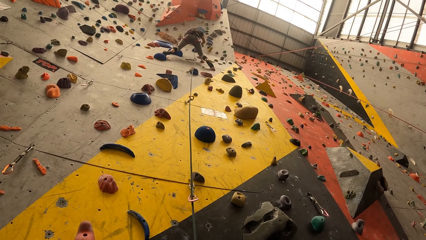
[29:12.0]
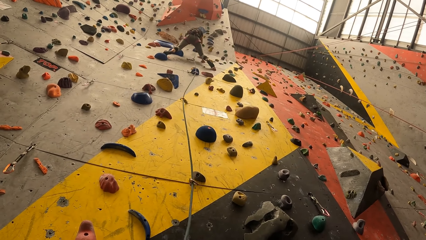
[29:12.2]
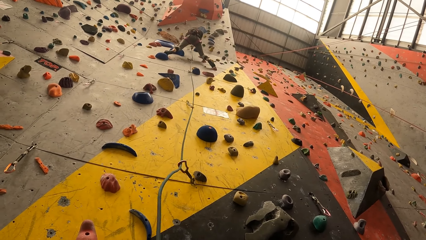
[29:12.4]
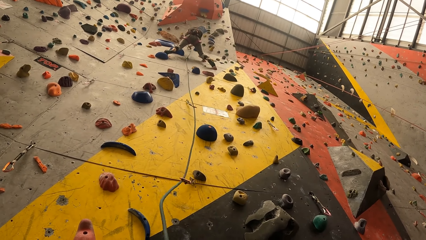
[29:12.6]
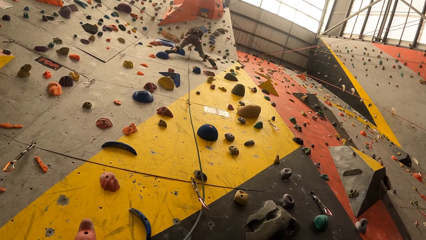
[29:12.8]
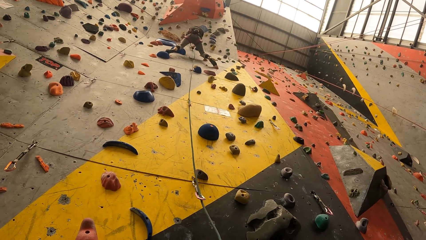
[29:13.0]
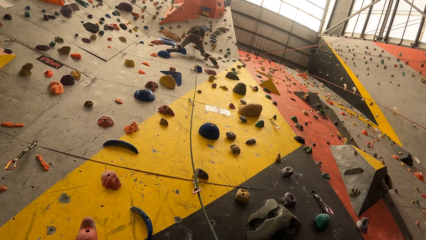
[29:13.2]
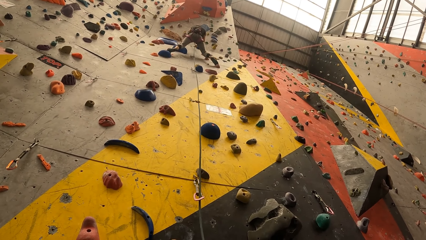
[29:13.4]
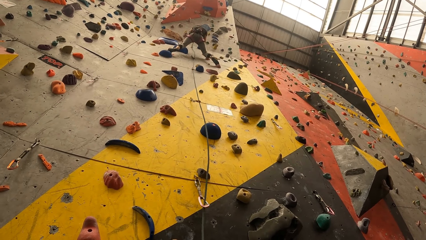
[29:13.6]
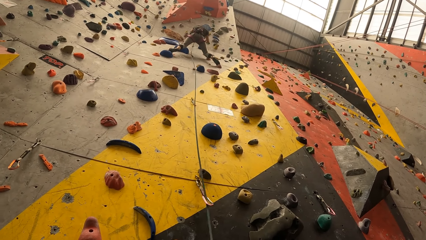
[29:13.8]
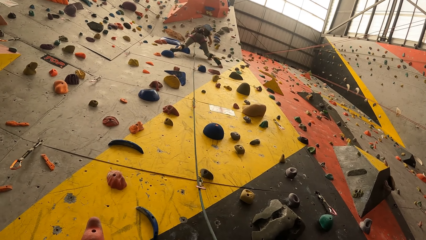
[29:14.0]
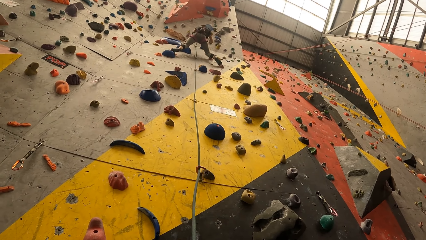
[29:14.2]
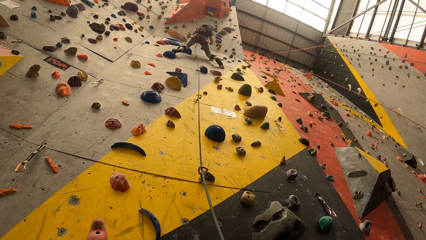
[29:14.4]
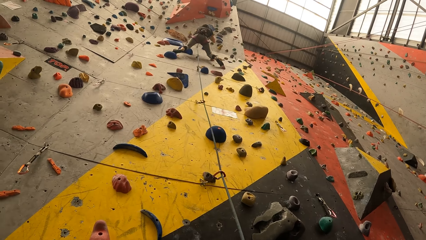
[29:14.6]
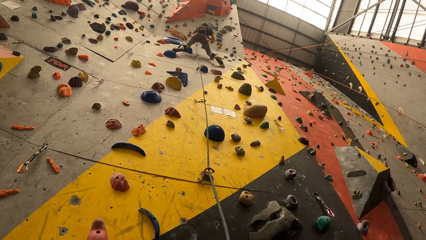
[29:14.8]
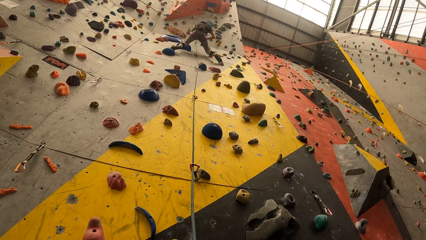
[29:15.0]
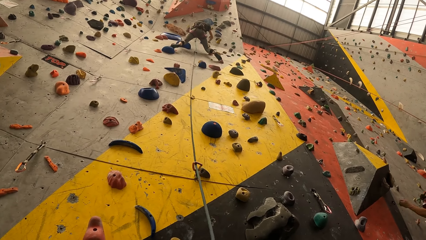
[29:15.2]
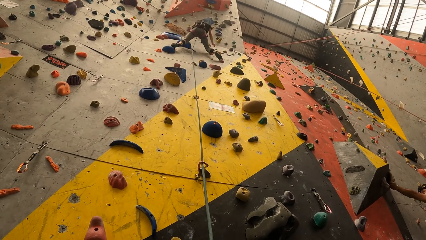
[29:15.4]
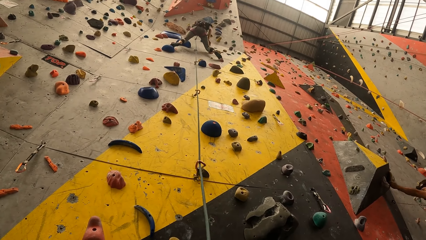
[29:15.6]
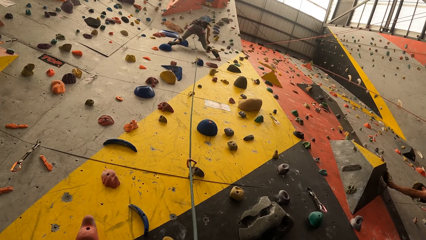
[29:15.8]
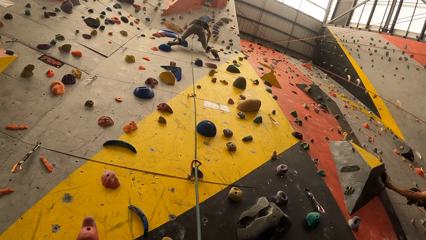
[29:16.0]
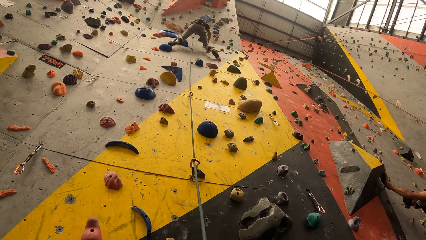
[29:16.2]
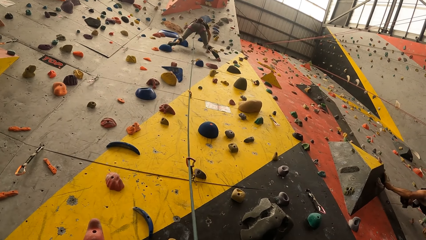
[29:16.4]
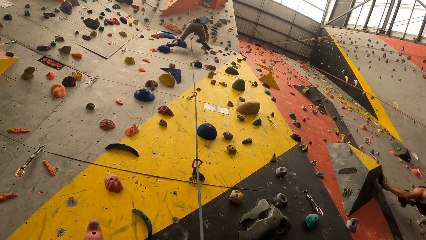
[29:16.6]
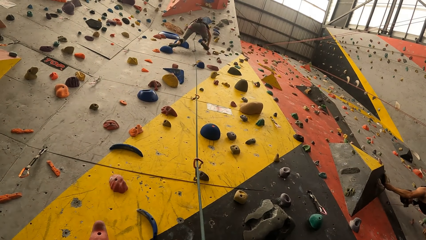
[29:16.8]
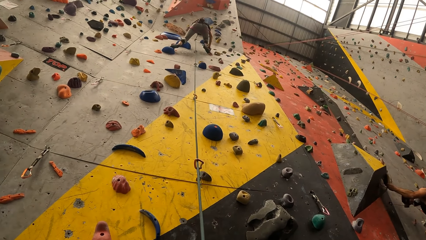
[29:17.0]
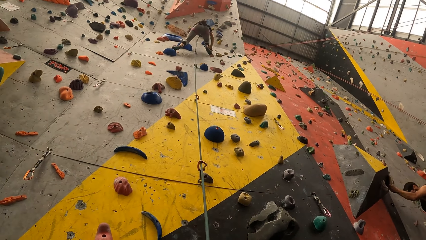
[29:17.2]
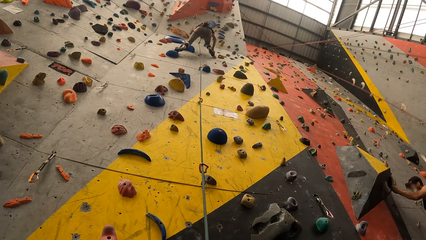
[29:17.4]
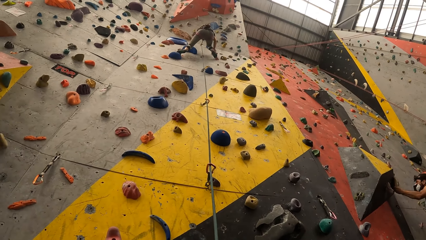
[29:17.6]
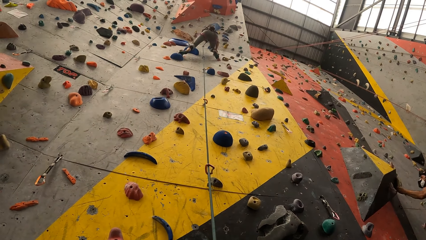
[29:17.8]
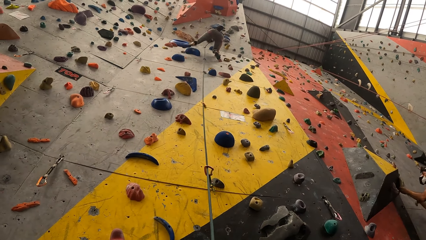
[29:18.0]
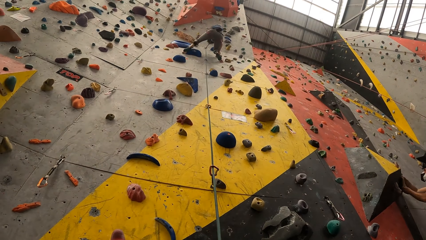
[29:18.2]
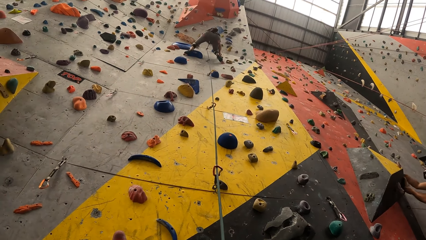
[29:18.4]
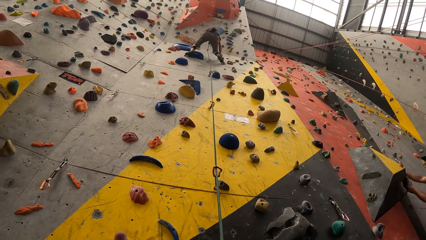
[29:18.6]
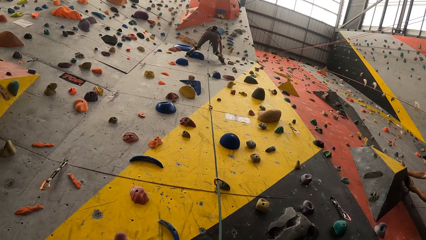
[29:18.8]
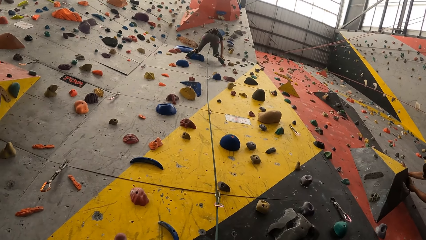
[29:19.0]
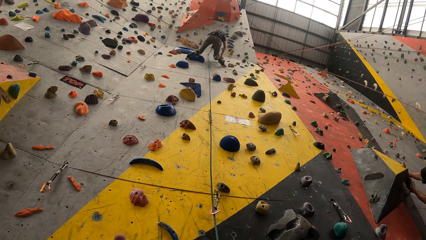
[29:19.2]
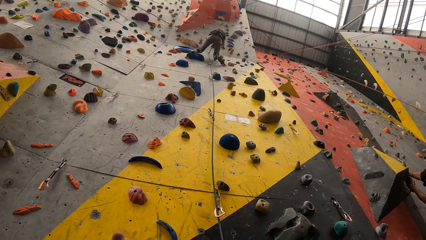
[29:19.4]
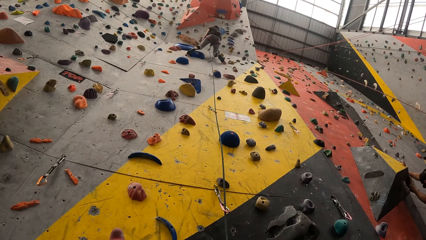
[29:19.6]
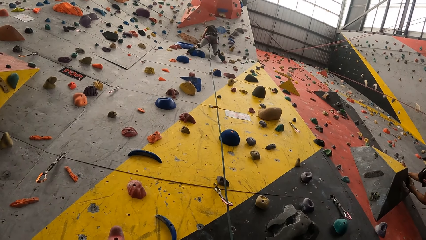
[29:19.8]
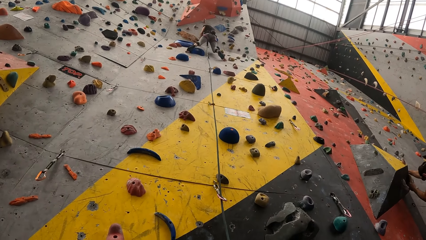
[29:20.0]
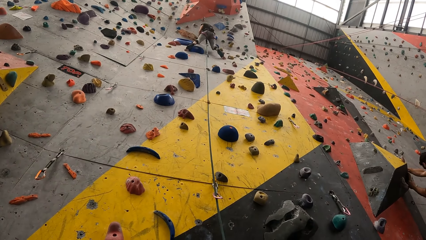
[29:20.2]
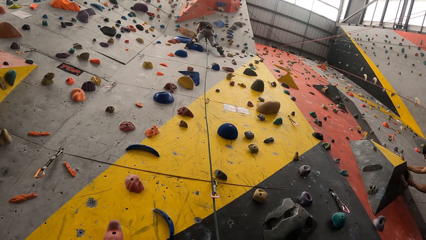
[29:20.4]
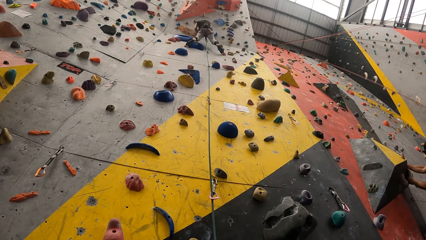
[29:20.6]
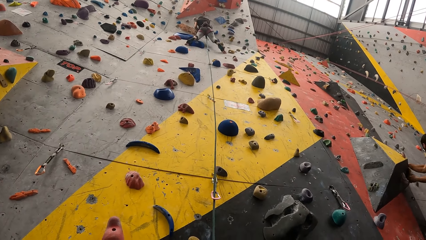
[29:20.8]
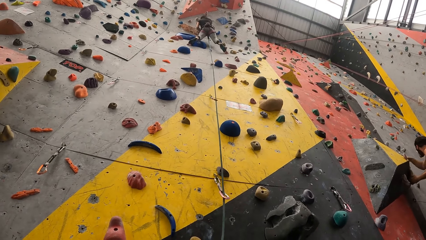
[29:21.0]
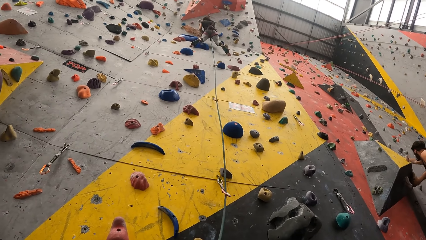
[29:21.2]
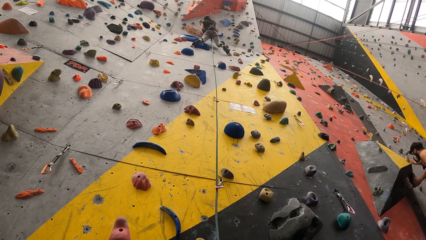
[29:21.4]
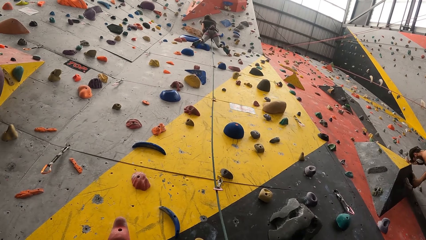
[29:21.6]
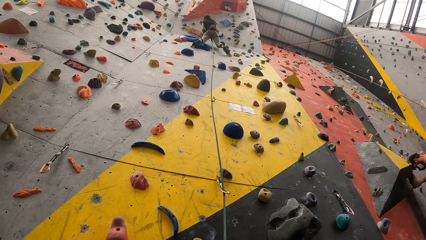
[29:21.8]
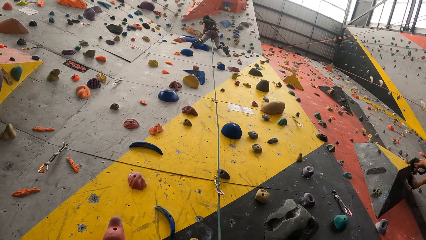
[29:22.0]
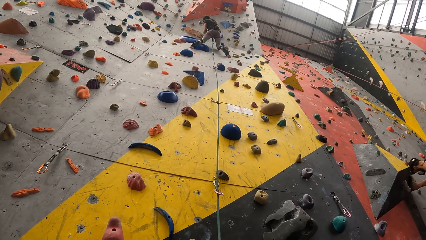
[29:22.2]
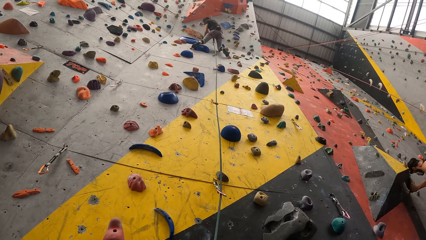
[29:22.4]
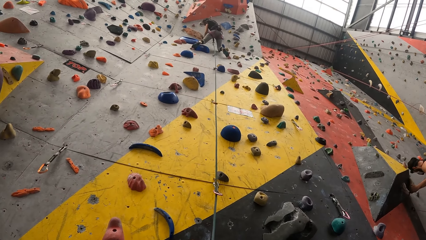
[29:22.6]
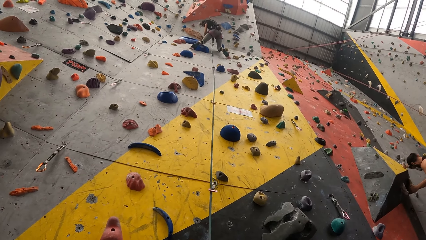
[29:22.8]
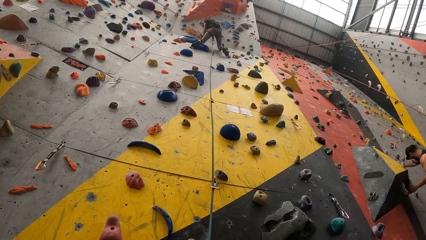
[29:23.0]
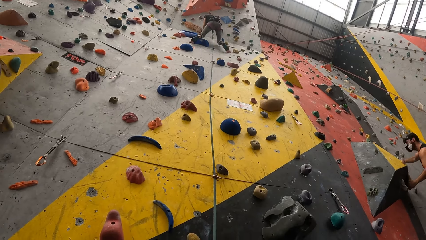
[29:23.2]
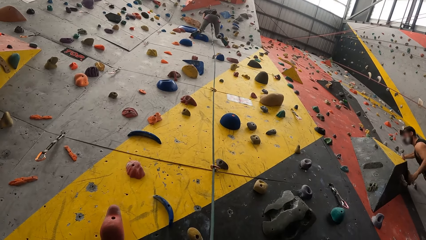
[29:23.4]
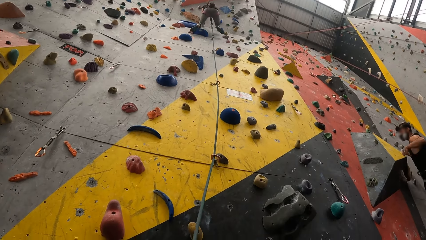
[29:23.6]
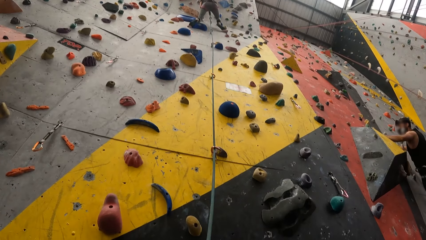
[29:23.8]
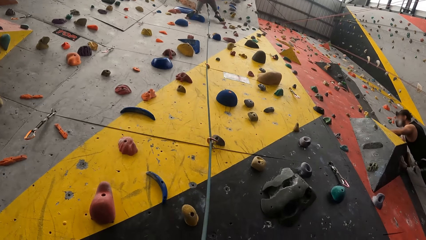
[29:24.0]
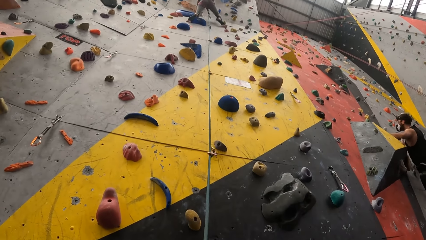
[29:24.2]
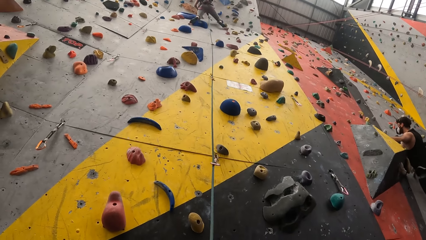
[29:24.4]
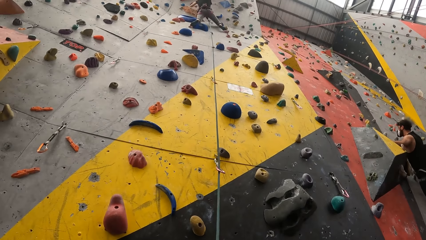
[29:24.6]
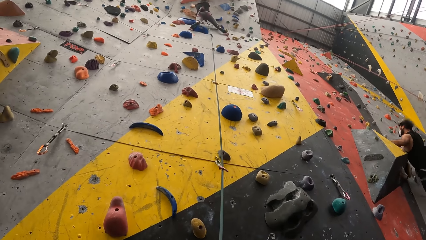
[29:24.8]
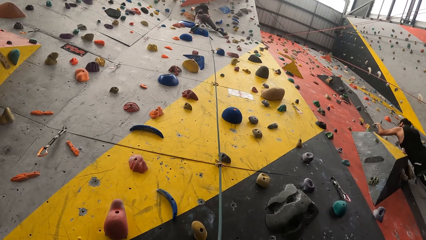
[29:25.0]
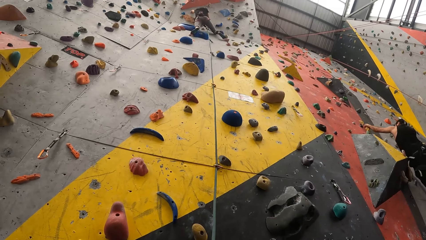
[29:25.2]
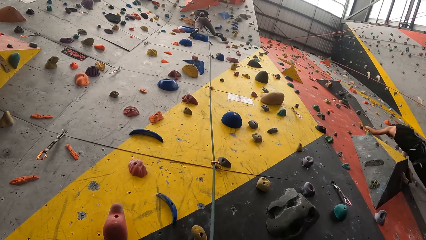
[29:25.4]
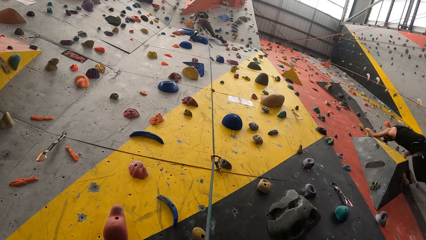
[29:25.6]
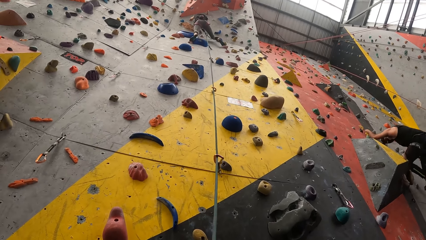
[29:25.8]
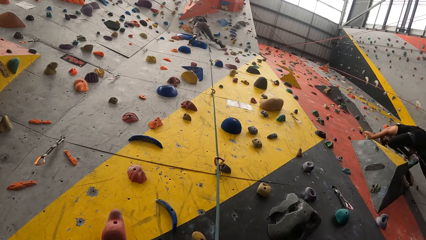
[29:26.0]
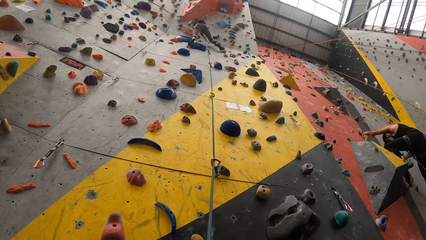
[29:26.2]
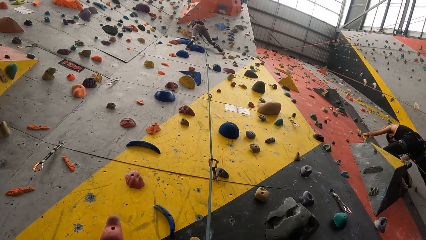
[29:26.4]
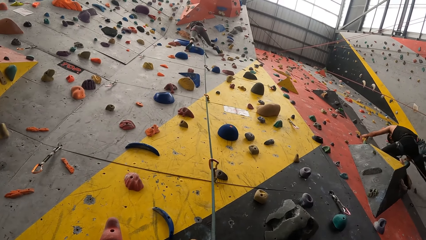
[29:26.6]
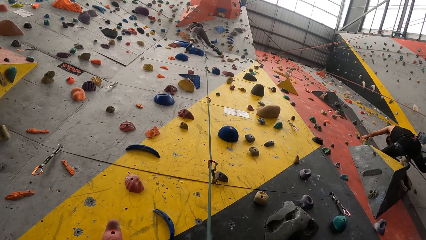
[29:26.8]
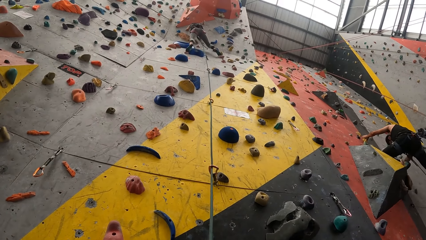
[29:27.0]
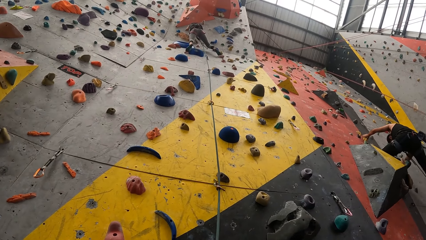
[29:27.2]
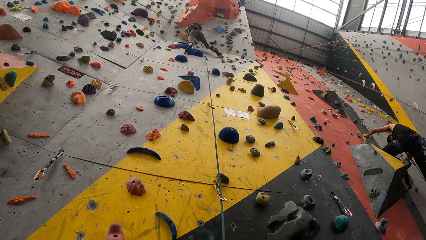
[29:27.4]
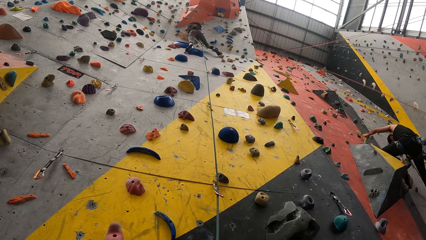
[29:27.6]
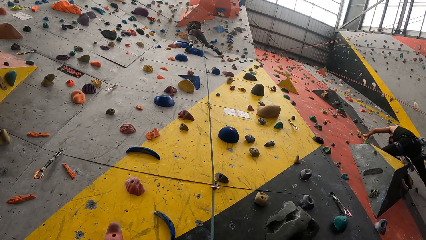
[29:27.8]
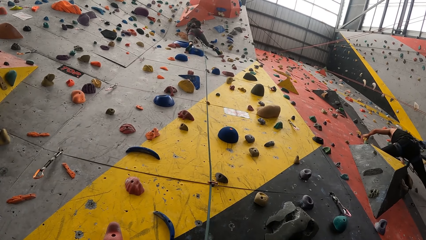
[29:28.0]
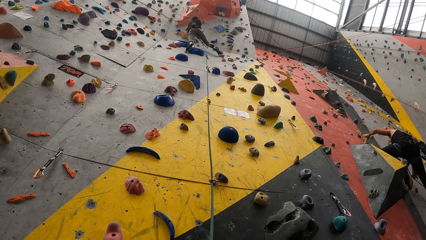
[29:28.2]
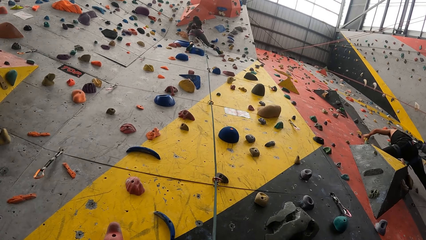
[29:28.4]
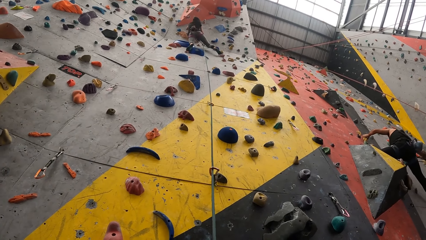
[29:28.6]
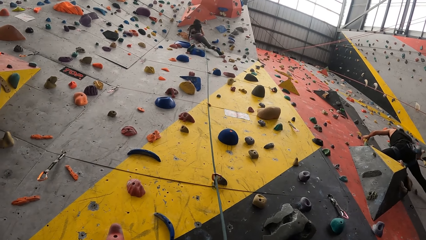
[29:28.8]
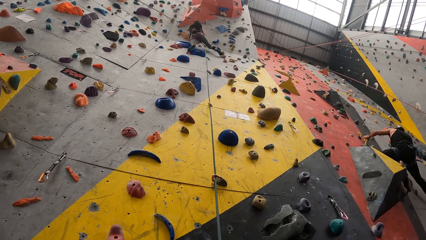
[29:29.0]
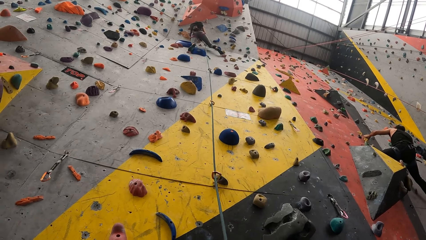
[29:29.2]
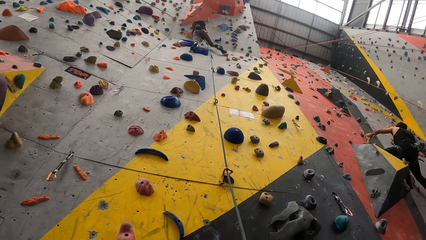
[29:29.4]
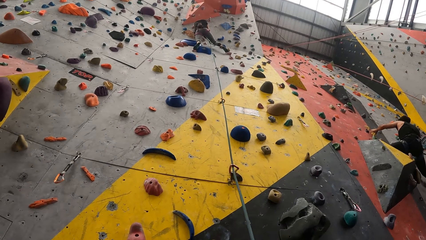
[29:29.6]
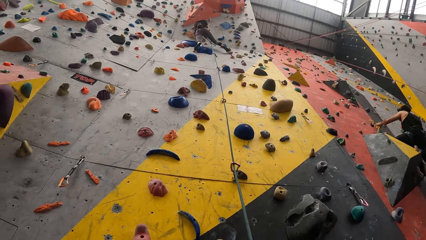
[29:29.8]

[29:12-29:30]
The camera wearer holds the thread with both hands. A woman climbs the wall.
